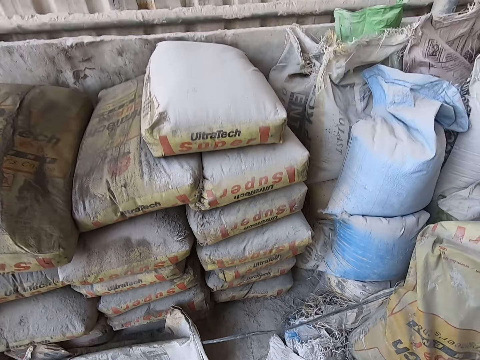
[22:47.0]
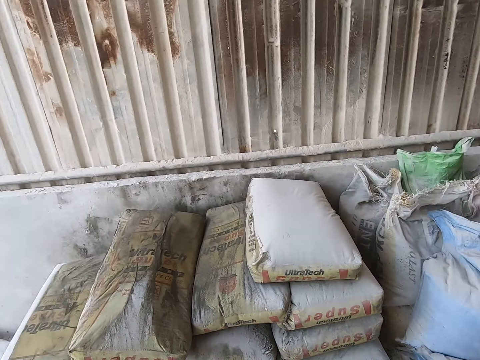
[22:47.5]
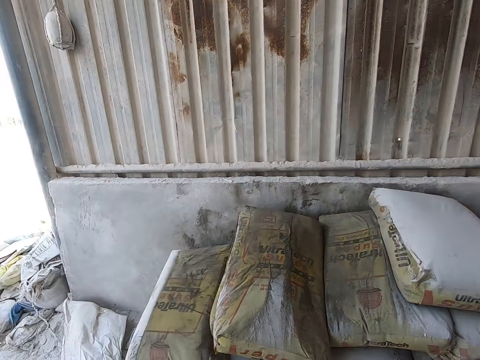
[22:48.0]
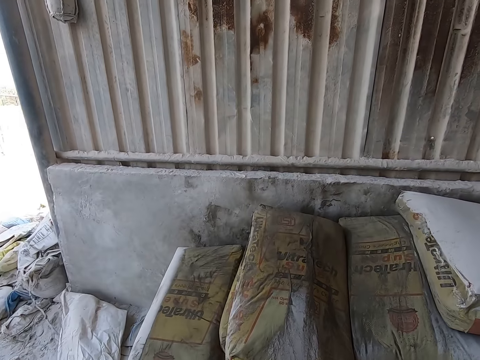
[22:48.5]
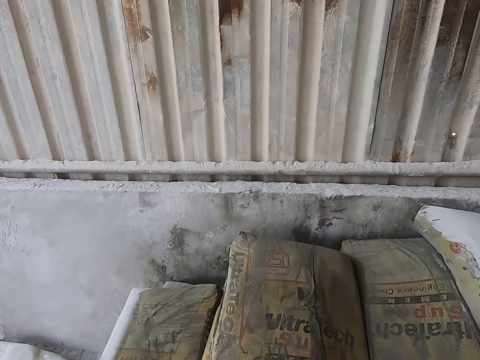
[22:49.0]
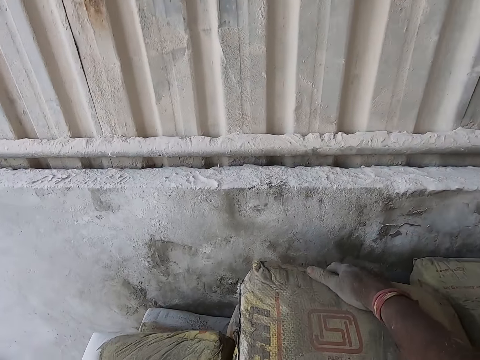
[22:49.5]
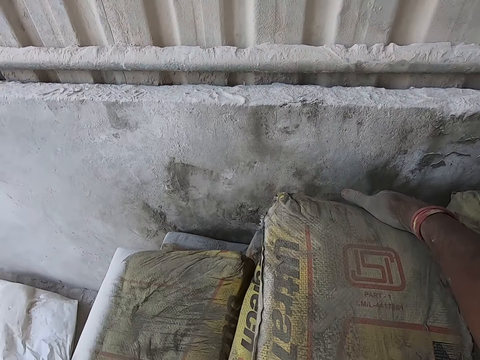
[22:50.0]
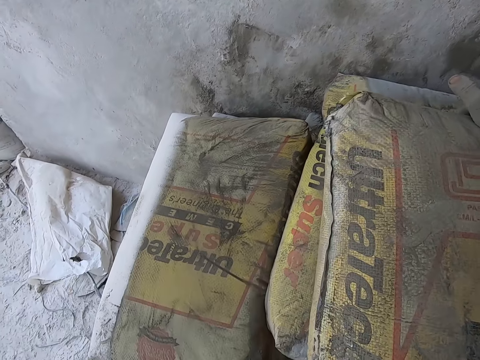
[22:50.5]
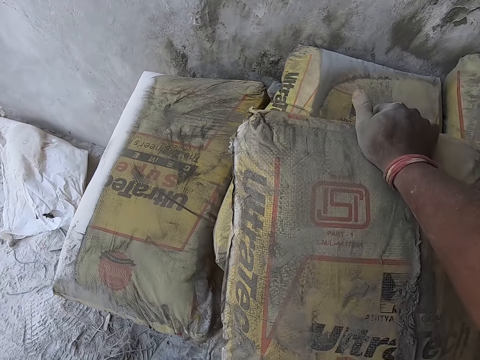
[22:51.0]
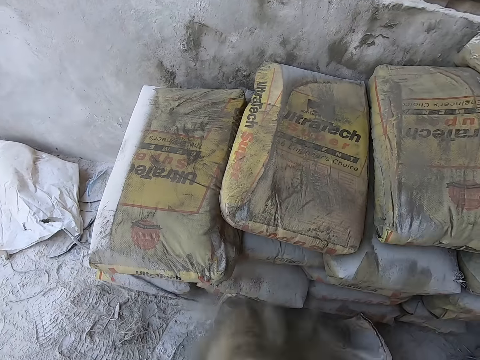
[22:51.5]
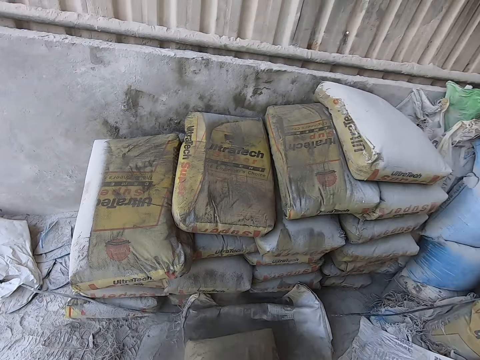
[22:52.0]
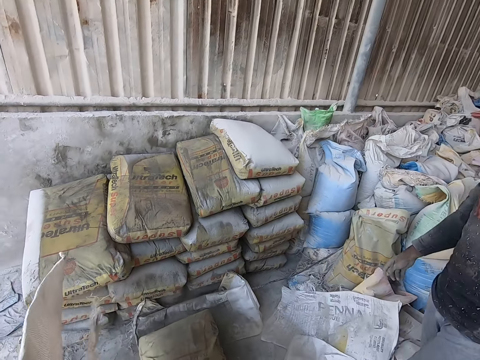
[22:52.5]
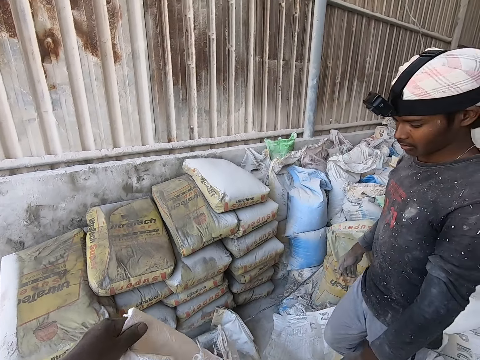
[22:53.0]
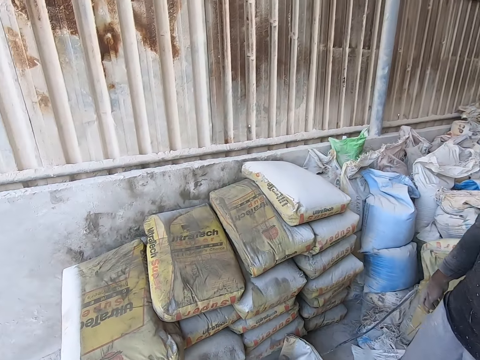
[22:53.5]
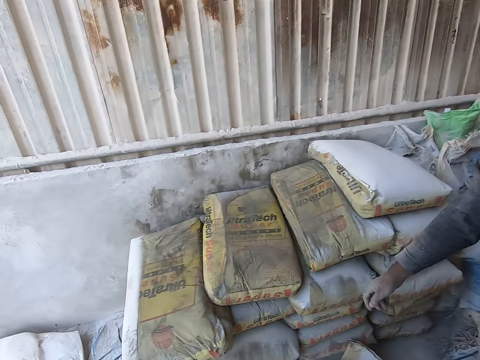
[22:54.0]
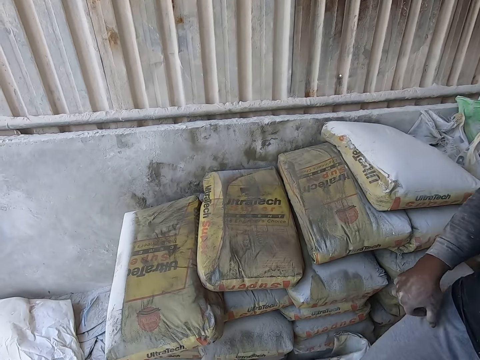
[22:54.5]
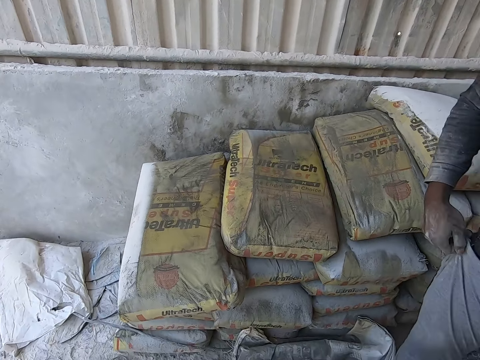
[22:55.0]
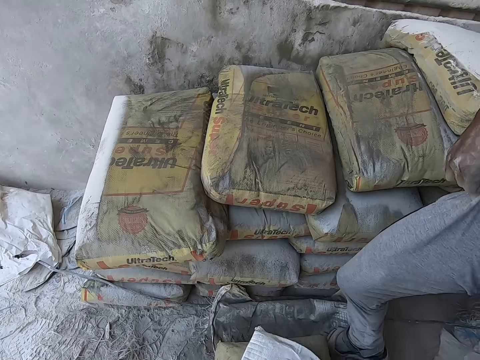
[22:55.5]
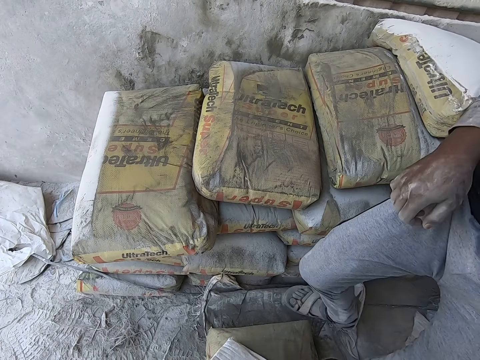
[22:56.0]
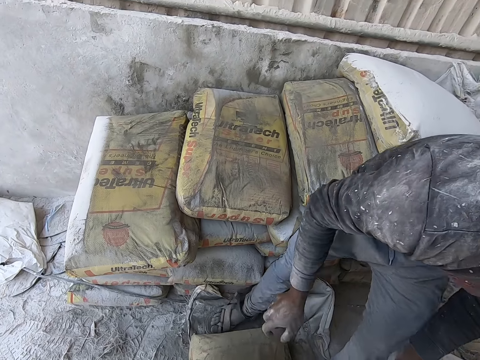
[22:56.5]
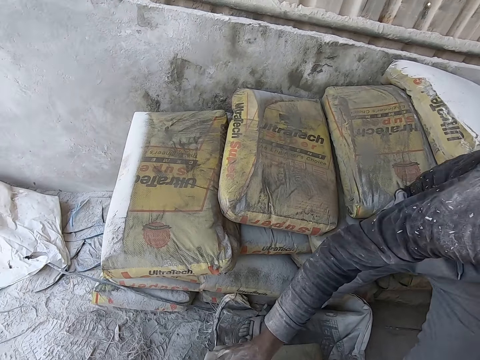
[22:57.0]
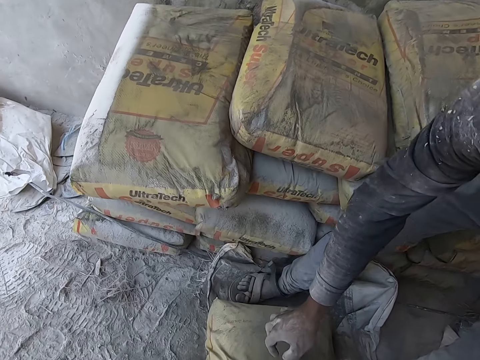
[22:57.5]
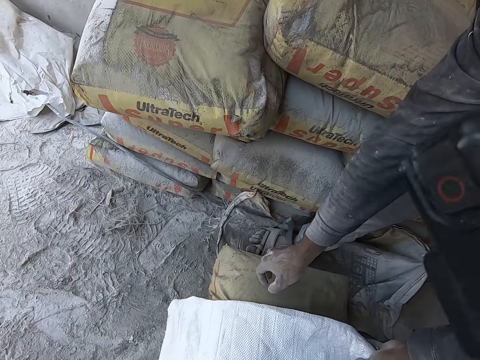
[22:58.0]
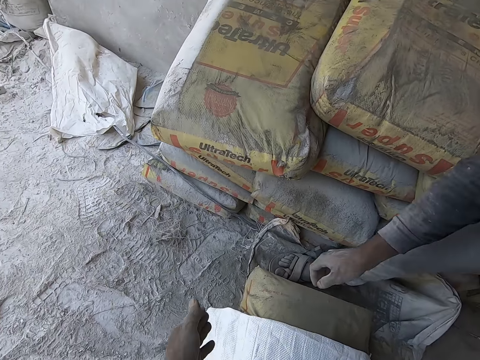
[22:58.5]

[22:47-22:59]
The camera wearer pushes a bag of cement to the ground with his right hand. He puts the sack on top of the cement bag.

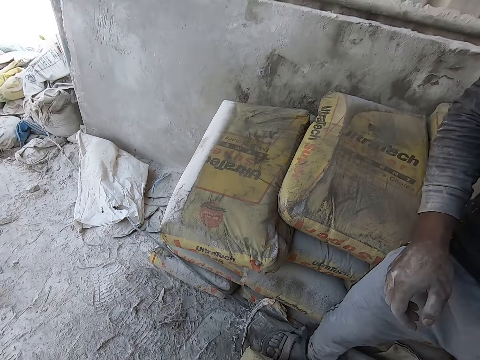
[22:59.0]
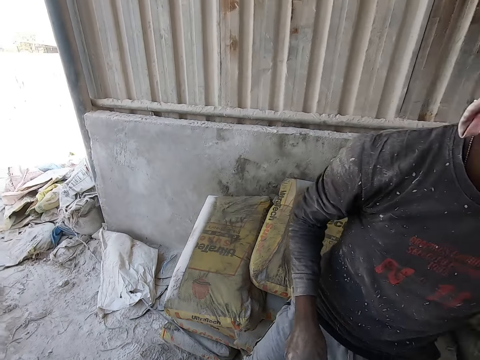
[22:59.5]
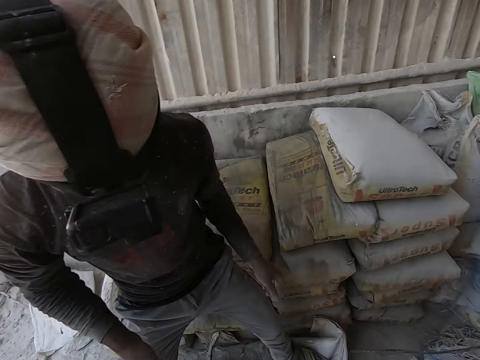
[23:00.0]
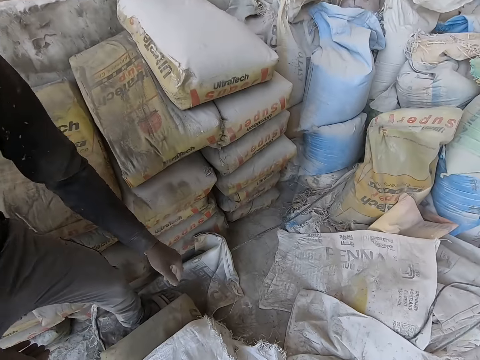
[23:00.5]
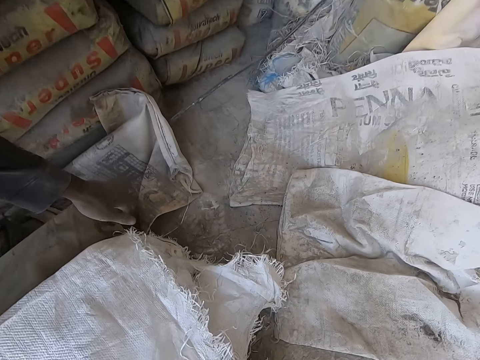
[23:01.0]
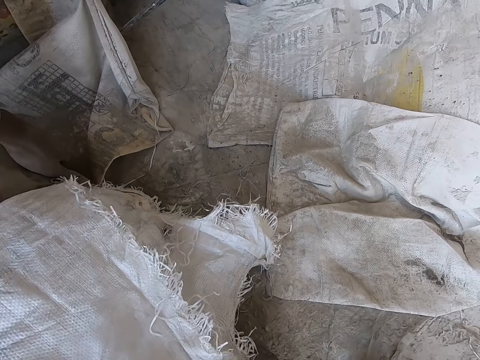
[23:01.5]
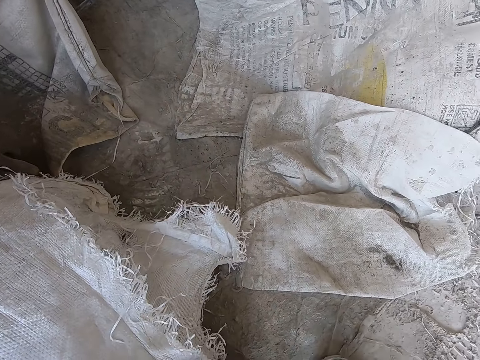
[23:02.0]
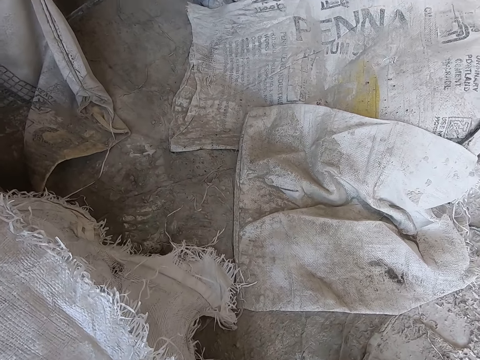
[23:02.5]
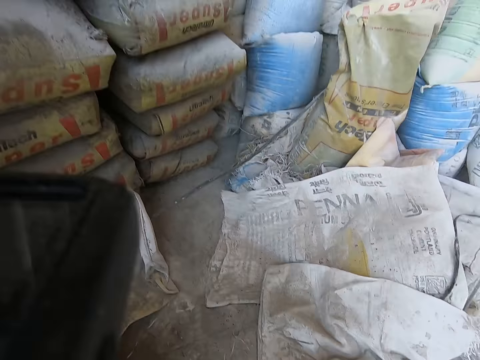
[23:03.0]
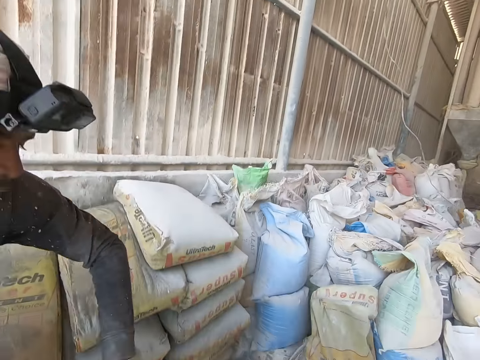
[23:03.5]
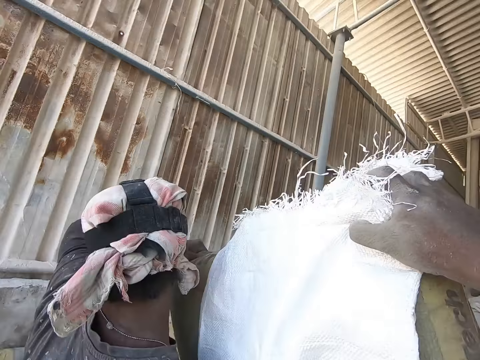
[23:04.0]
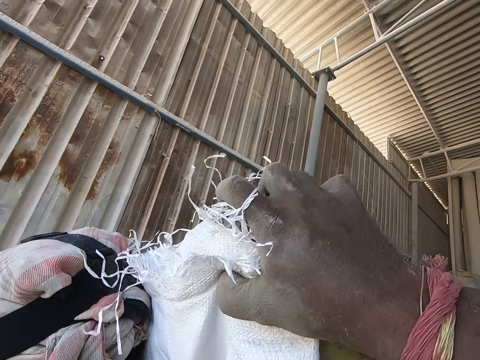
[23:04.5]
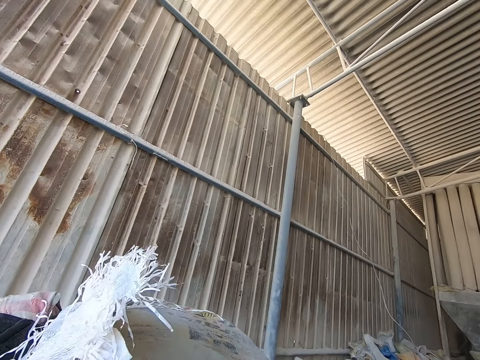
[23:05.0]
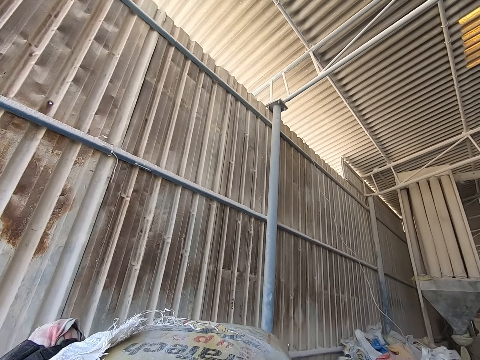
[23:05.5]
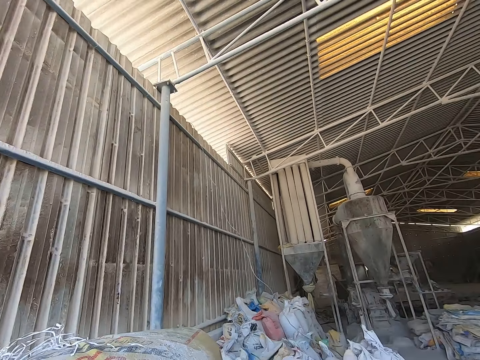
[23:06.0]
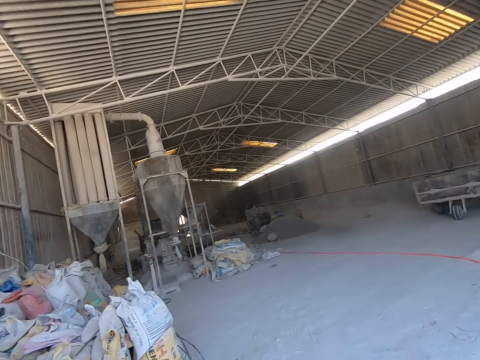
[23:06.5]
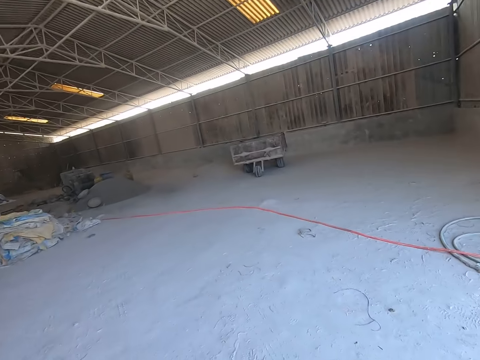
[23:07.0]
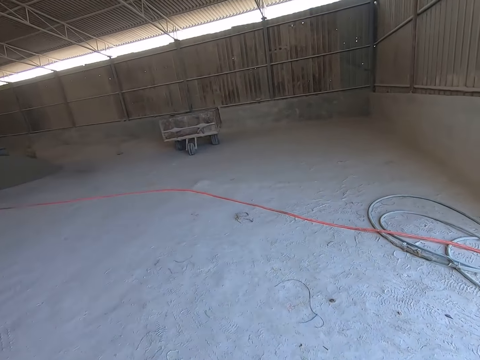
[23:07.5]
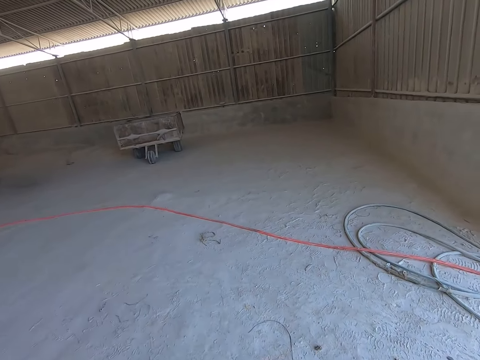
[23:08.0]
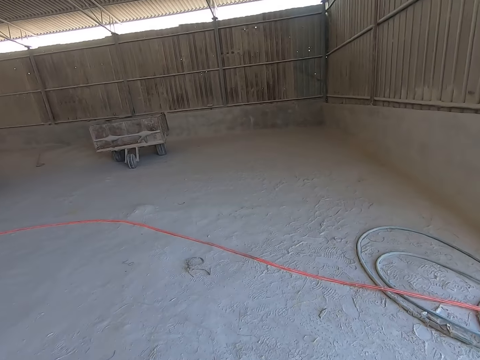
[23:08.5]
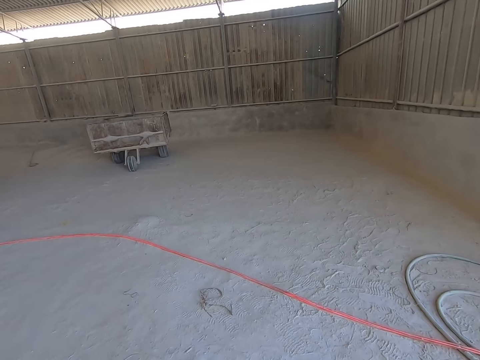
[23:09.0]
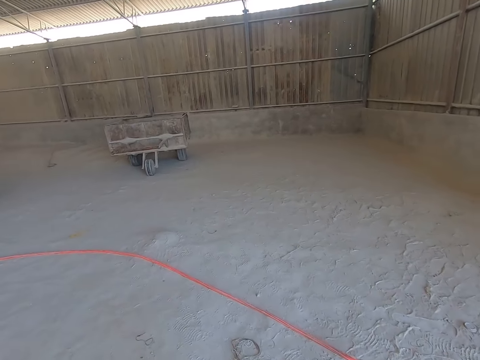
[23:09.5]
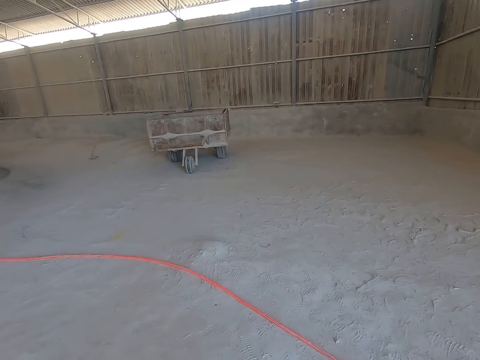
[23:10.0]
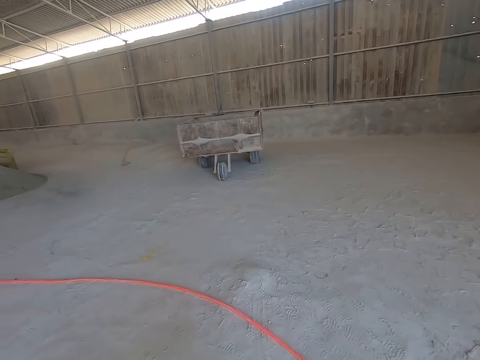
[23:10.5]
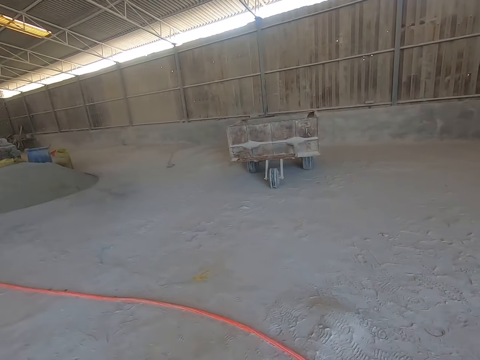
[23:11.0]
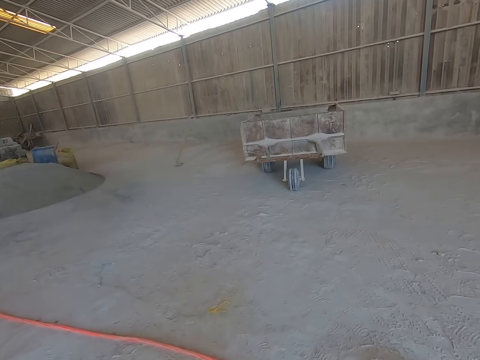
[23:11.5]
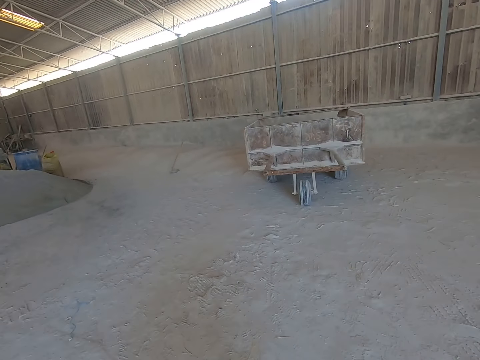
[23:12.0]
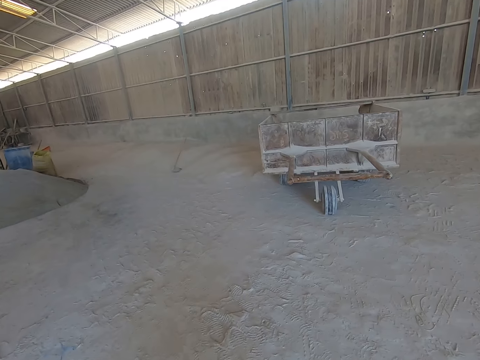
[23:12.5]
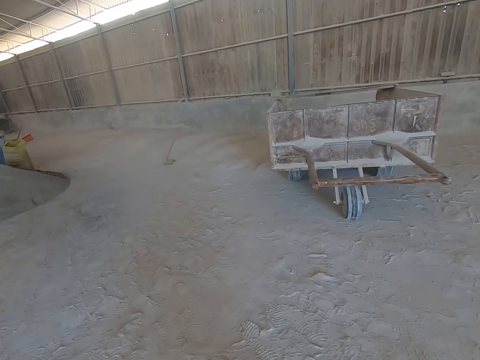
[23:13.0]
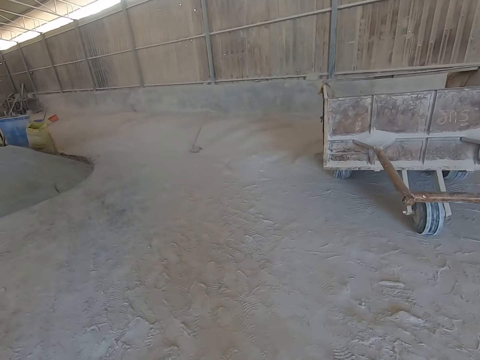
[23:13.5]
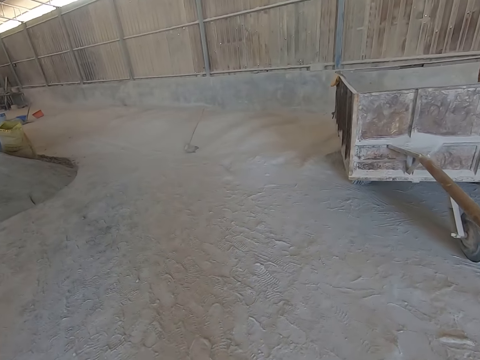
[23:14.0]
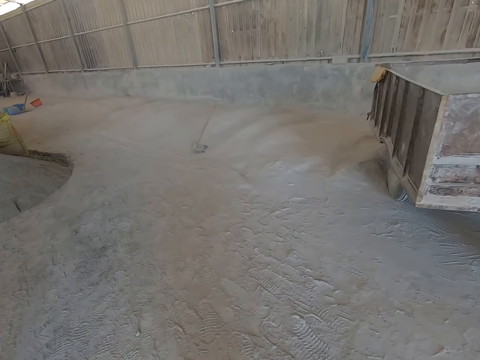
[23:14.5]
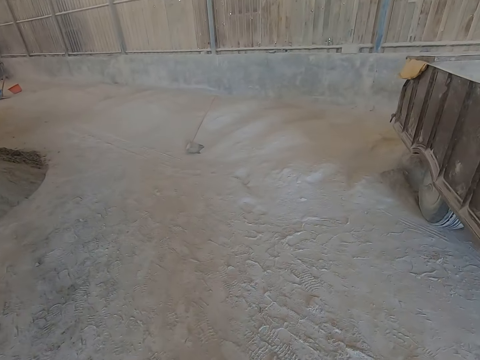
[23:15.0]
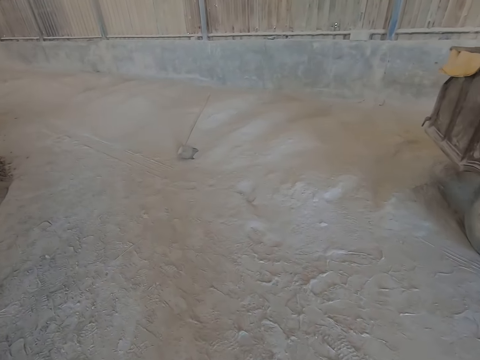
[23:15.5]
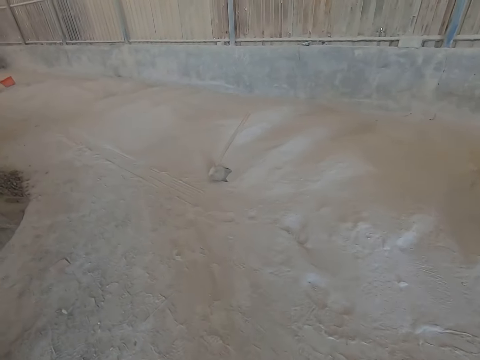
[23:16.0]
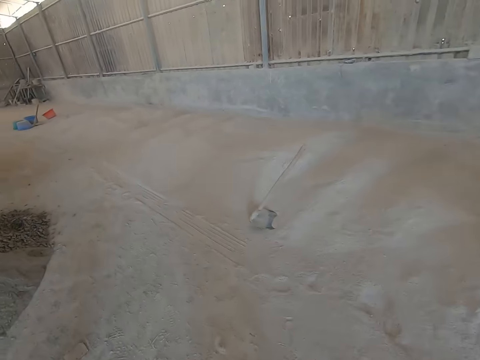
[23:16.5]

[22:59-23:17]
The man touches the bag of cement with his left hand. The camera wearer and the man pick up the bag of cement from the ground. The man carries the bag of cement from the ground to his shoulder with his hands. The camera wearer carries the bag of cement from the ground to the man's shoulders with his hands. He looks around the building site, converses with the man, and walks around the building site.
